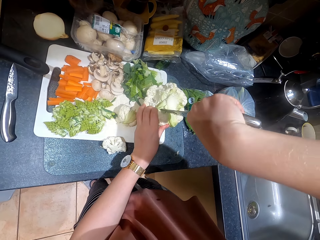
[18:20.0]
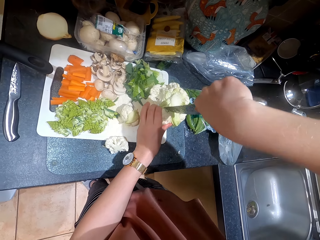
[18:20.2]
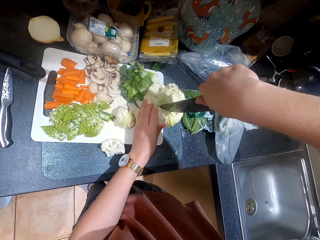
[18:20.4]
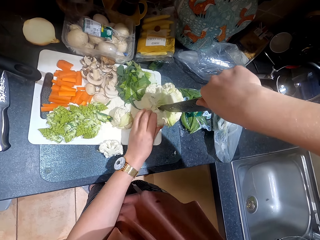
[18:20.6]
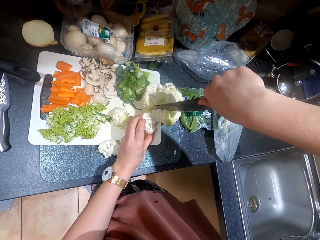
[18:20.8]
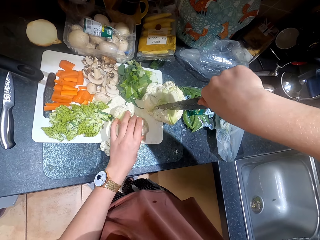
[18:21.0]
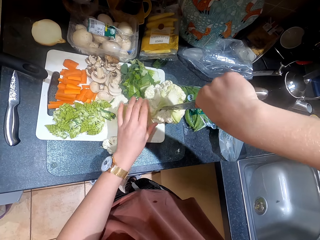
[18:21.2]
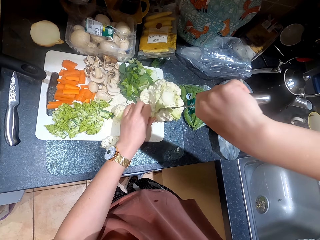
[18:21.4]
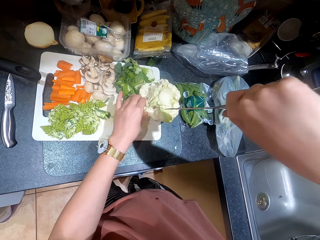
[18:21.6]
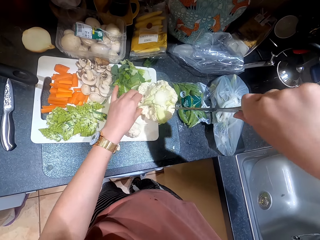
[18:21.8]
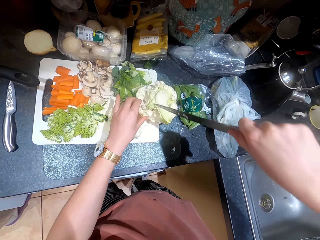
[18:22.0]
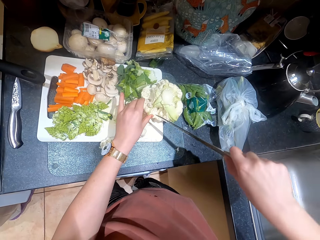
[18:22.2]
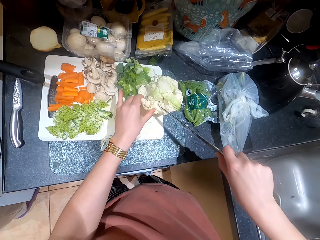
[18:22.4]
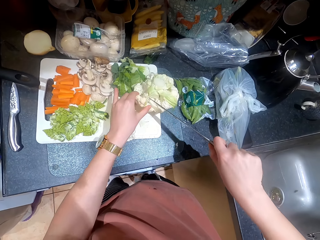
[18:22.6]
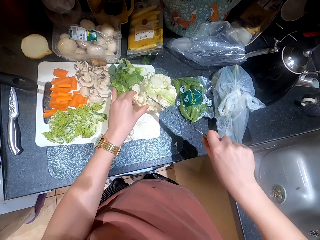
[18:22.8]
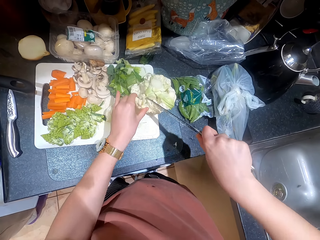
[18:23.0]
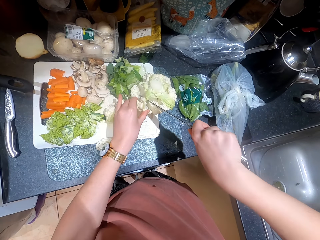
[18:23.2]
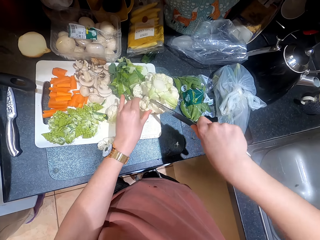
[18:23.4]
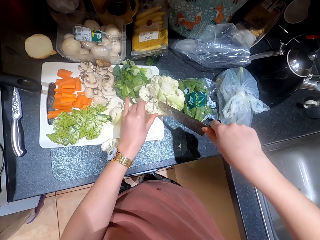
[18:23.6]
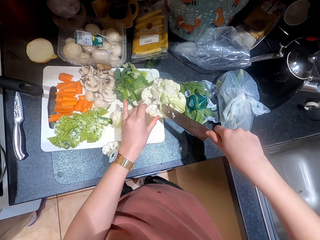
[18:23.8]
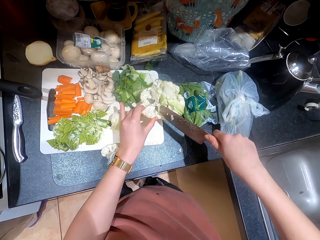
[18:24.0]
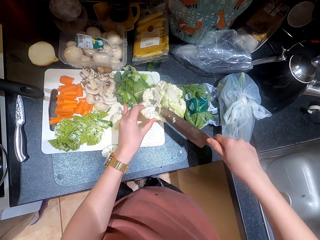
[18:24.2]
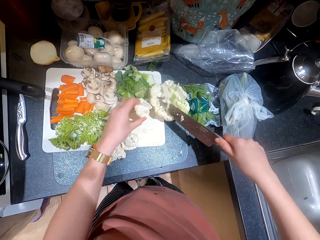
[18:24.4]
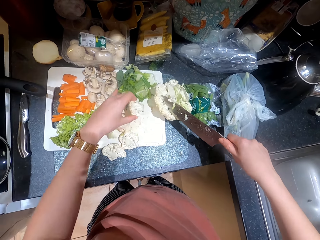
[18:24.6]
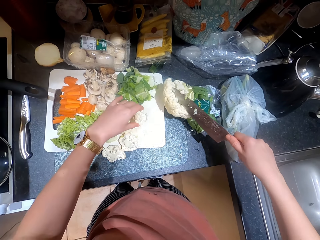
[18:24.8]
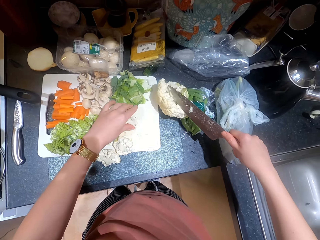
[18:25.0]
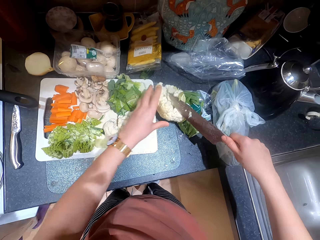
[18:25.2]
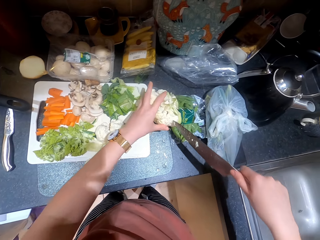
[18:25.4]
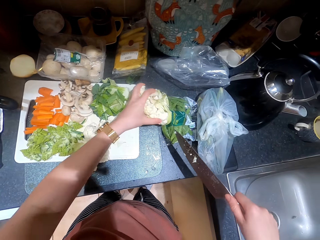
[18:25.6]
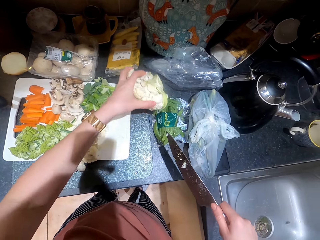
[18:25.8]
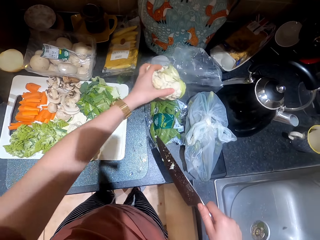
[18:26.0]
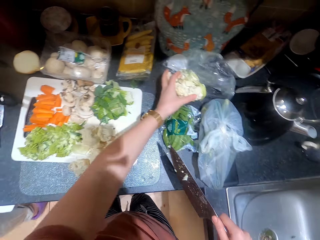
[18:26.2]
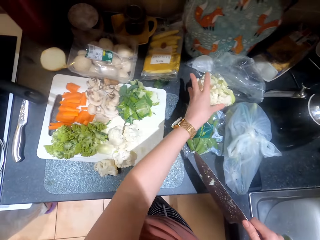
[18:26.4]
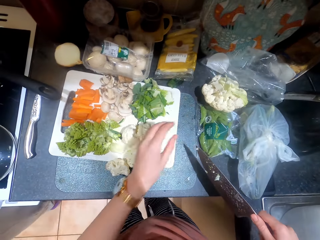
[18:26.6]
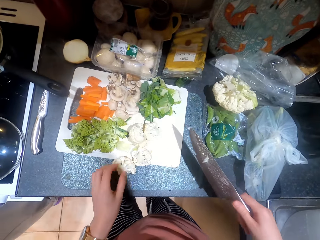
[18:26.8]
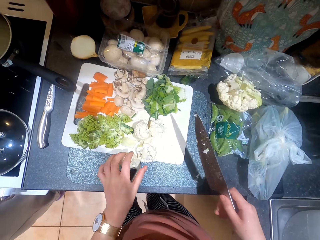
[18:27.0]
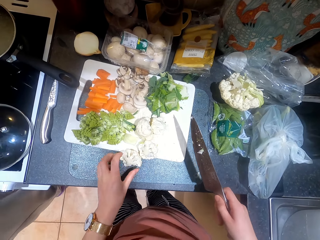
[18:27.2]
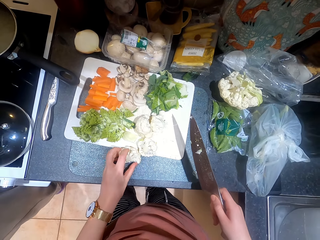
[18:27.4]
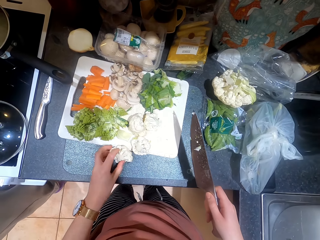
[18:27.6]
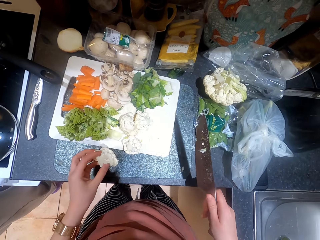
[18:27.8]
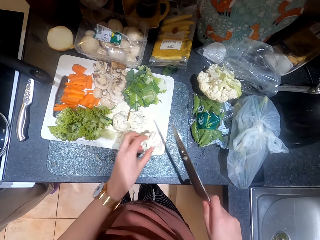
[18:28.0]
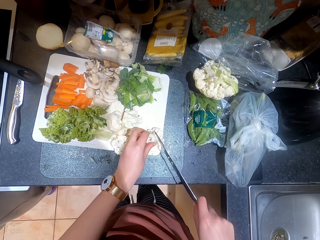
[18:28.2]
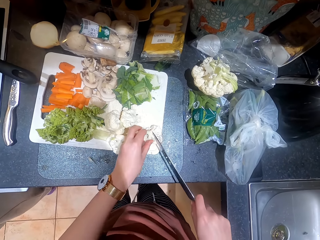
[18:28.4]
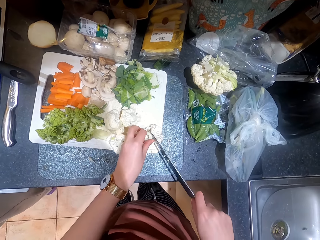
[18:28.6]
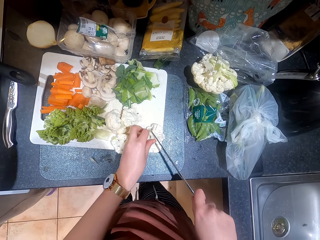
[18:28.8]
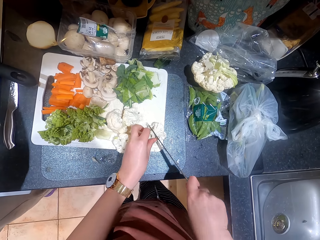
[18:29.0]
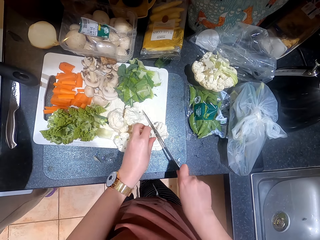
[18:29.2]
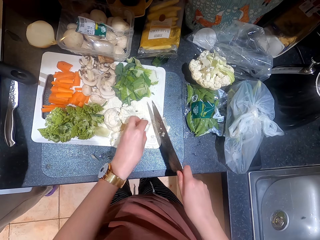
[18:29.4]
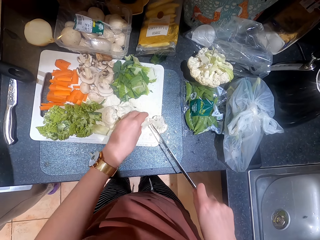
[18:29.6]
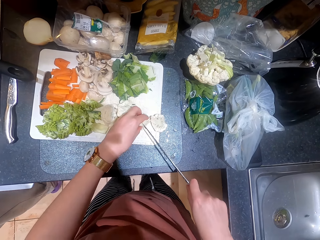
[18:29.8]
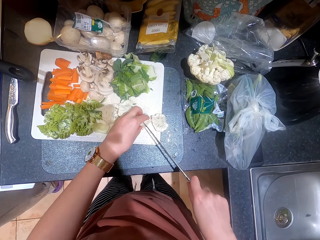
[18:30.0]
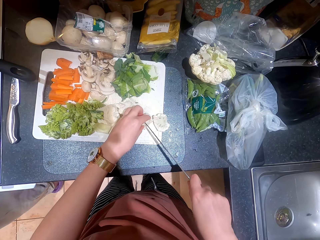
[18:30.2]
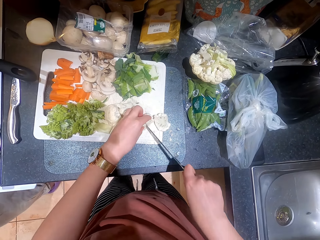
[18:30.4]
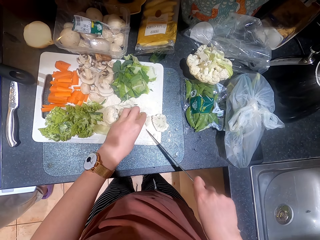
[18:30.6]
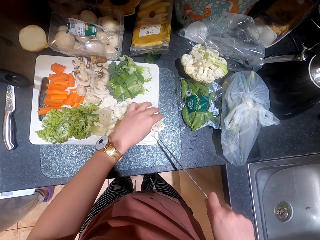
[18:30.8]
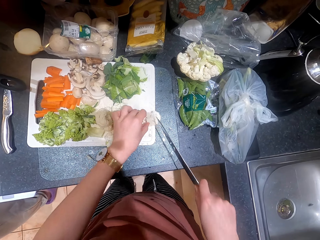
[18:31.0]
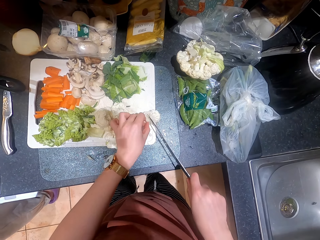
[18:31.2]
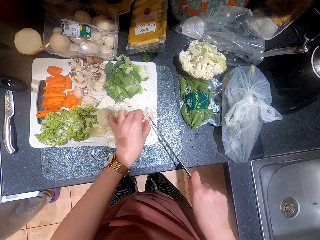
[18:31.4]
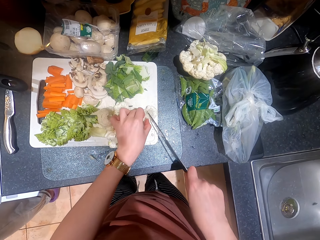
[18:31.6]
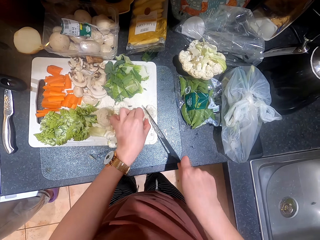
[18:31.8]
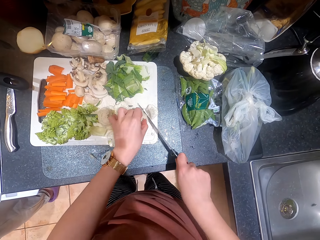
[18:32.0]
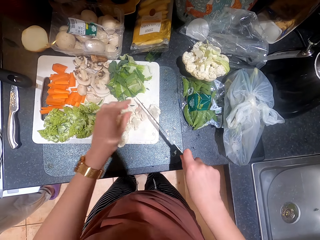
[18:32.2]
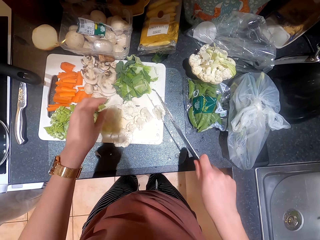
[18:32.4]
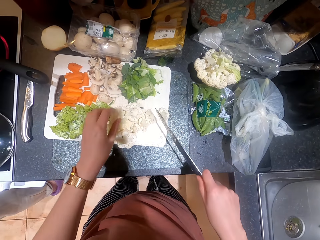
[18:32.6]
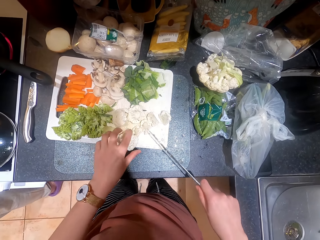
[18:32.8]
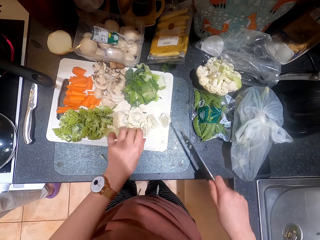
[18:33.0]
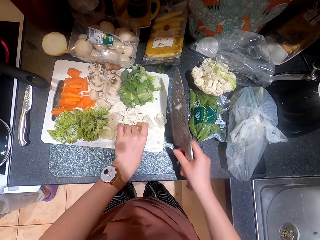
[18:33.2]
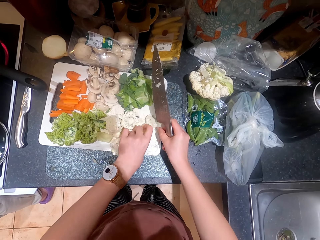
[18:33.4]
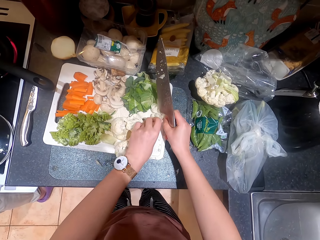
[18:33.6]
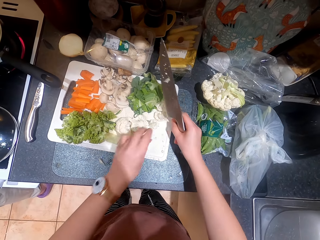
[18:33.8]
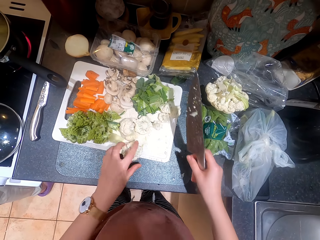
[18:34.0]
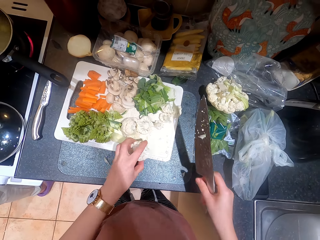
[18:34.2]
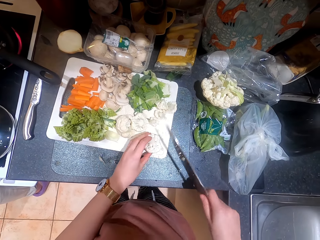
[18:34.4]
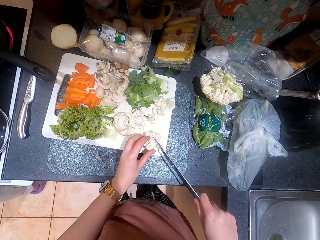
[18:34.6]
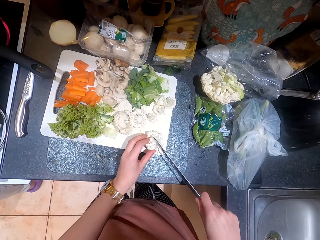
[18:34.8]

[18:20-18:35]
The camera wearer cuts the cauliflower or broccoli. He cuts the cauliflower again. He puts down a piece of broccoli on a chopping board. He puts down the broccoli on the counter. He picks up the broccoli from the counter. He holds the knife in his right hand. He cuts the broccoli with the knife. He cuts the cauliflower. He cuts the cauliflower again. He moves pieces of broccoli on the chopping board.

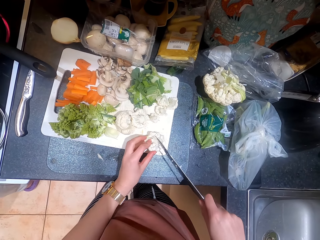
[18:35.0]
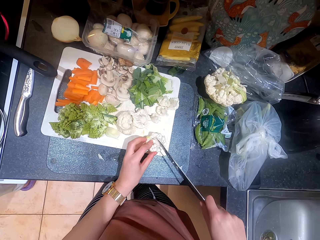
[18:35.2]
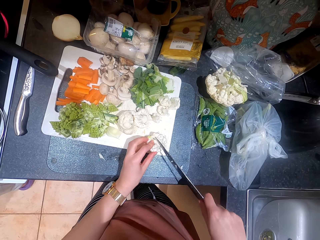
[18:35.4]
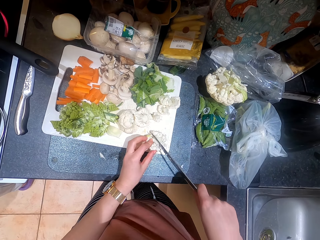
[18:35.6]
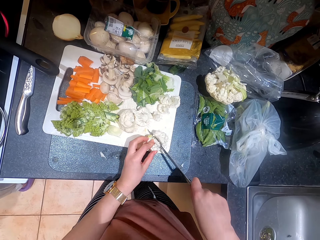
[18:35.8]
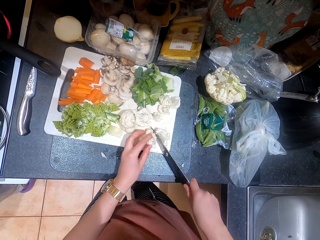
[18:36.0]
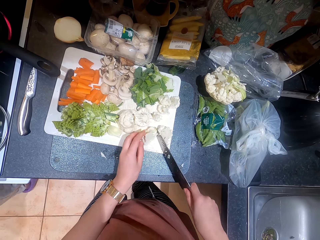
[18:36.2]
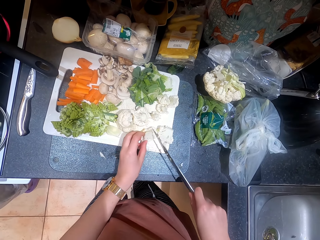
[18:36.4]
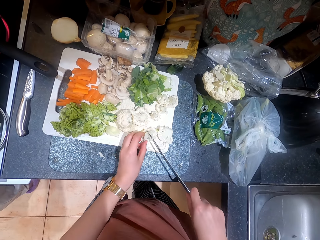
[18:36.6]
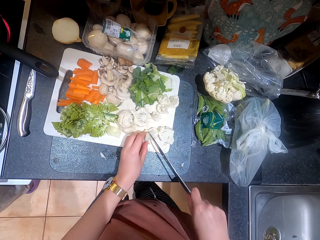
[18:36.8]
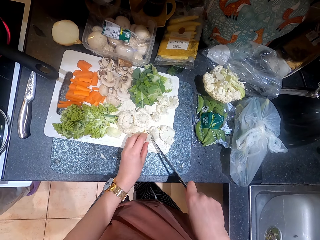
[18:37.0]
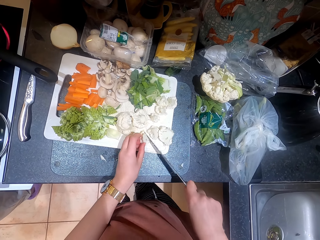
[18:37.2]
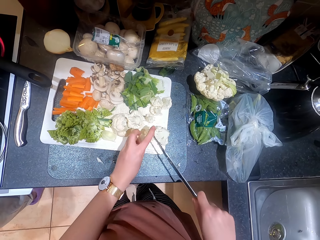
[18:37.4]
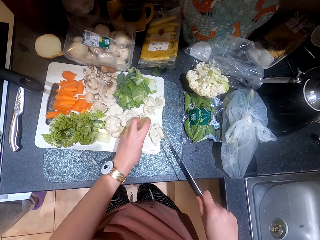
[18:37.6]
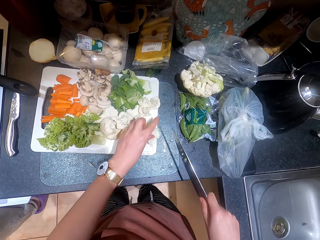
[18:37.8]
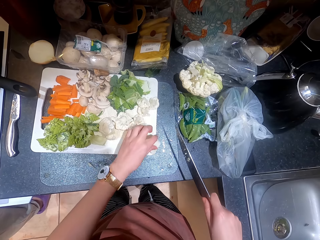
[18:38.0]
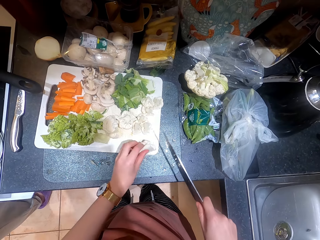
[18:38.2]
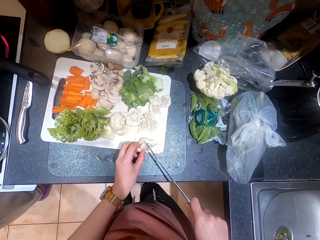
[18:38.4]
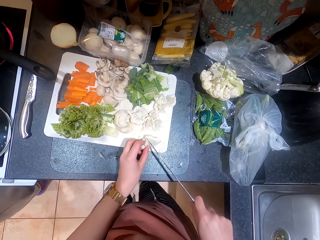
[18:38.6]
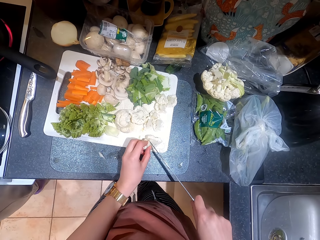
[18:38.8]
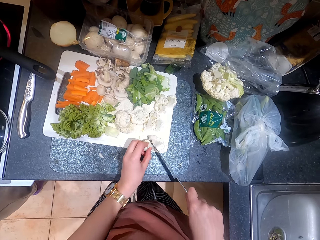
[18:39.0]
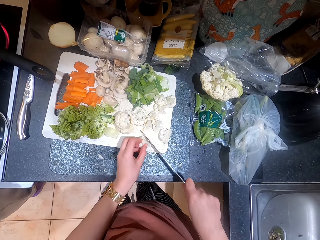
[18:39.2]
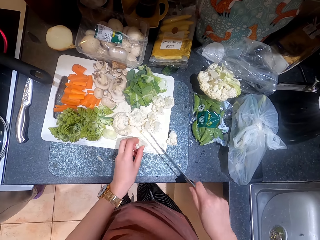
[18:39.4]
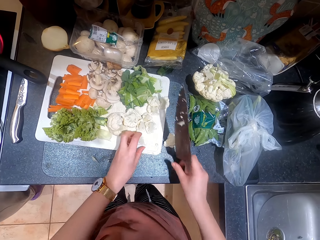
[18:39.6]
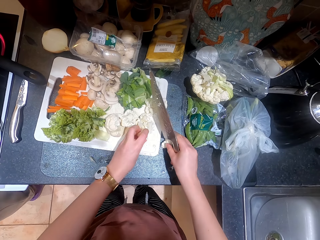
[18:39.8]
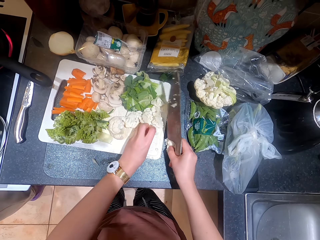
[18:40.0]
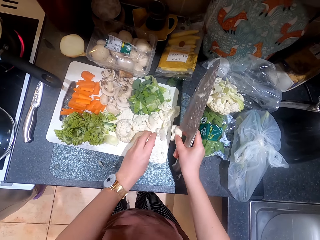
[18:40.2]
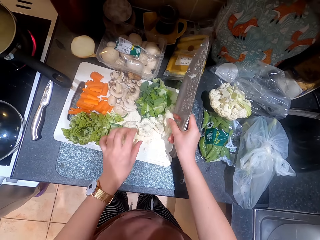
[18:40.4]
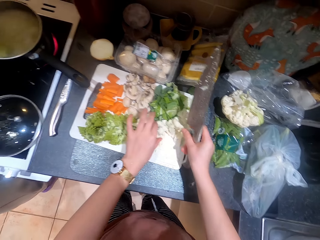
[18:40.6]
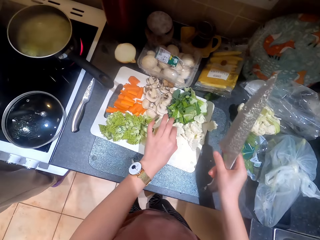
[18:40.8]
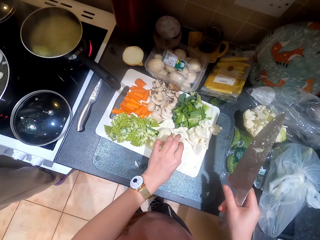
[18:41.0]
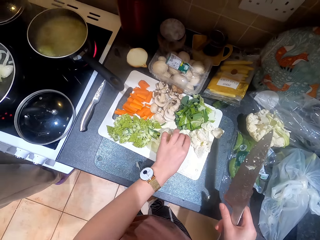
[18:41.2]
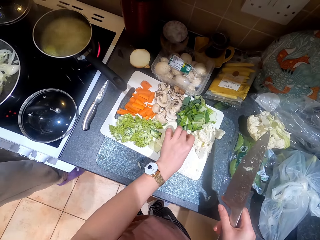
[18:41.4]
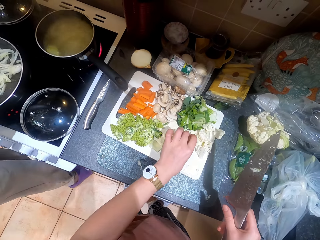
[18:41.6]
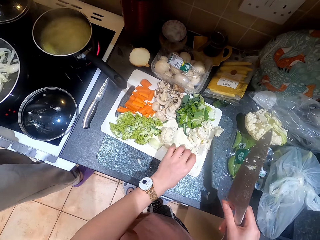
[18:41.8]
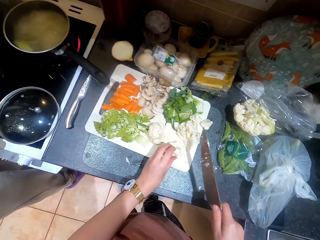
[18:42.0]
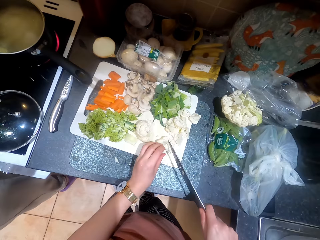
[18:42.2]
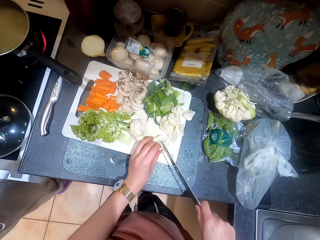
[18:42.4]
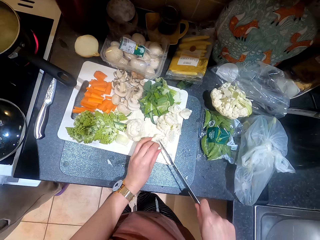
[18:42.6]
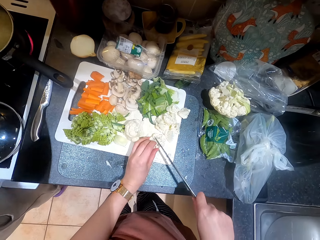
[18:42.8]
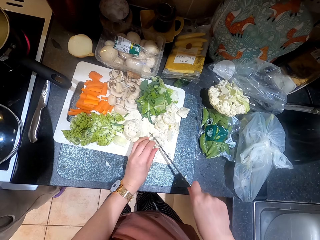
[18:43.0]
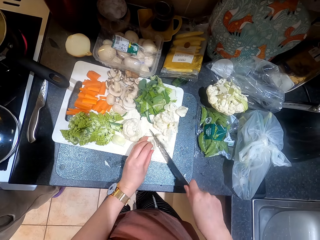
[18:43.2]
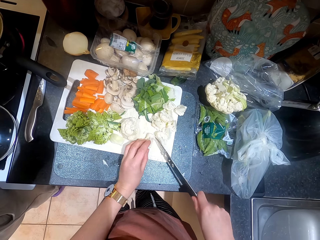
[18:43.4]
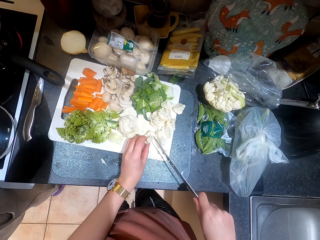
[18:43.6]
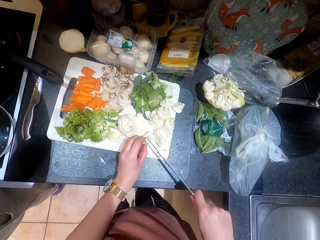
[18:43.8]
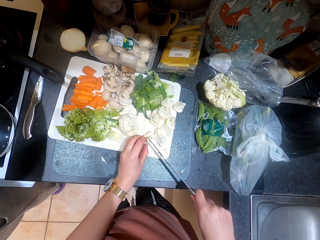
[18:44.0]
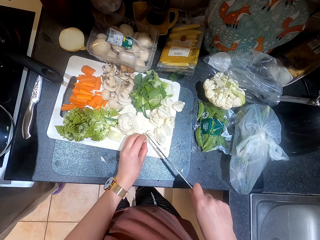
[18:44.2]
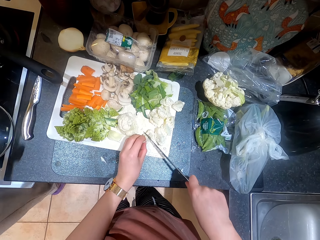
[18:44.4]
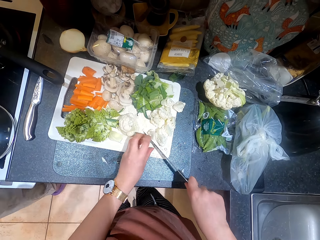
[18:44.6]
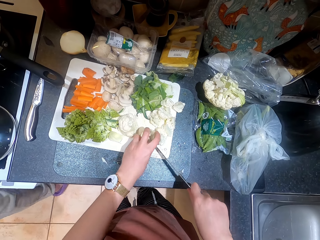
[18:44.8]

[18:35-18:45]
The camera wearer cuts broccoli or cauliflower with a knife. They cut the cauliflower. They move pieces of the broccoli on a chopping board. They cut the broccoli with the knife.
